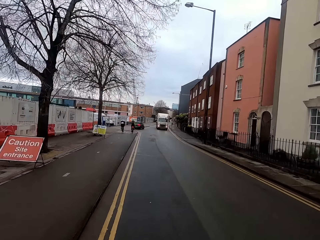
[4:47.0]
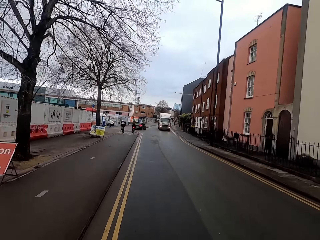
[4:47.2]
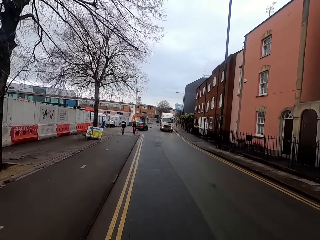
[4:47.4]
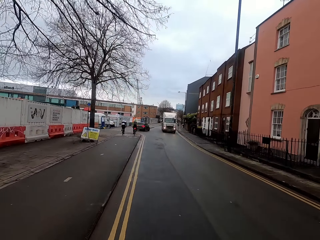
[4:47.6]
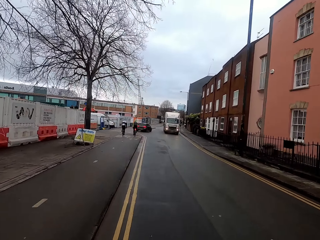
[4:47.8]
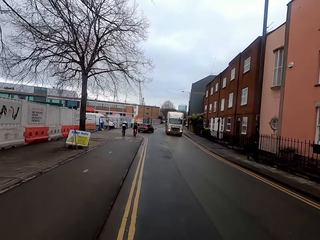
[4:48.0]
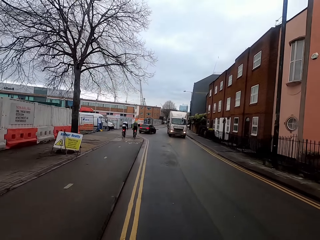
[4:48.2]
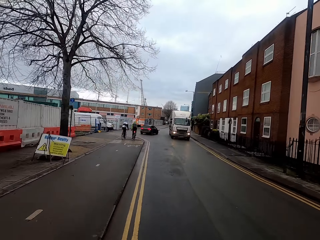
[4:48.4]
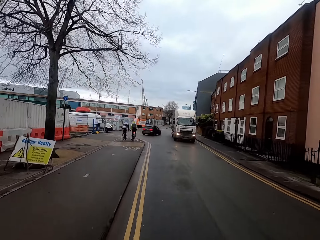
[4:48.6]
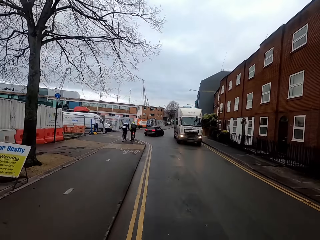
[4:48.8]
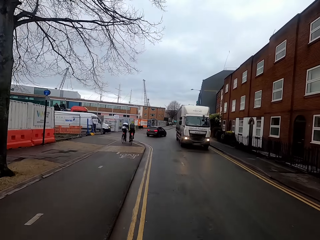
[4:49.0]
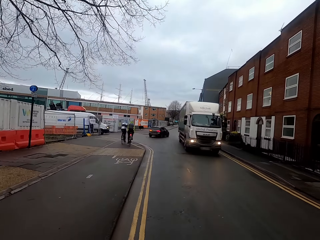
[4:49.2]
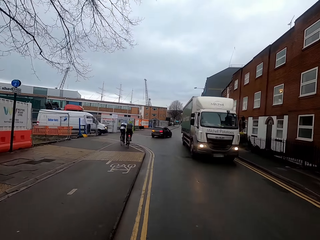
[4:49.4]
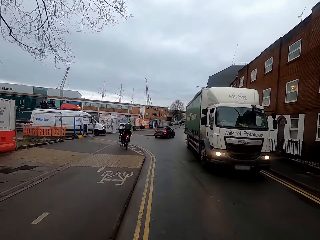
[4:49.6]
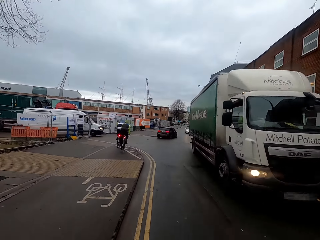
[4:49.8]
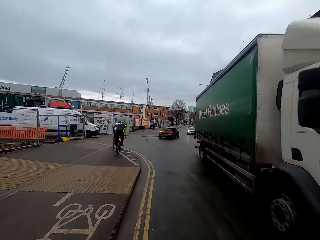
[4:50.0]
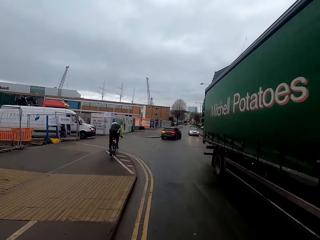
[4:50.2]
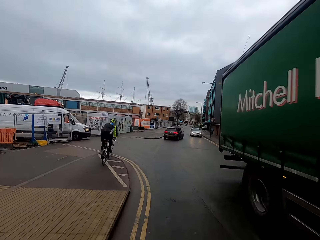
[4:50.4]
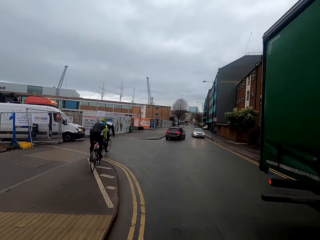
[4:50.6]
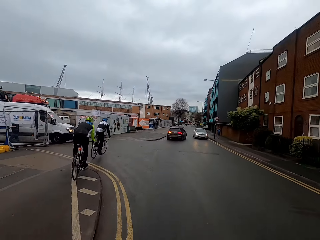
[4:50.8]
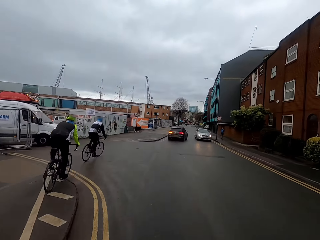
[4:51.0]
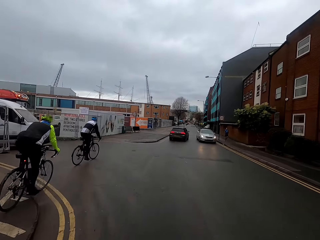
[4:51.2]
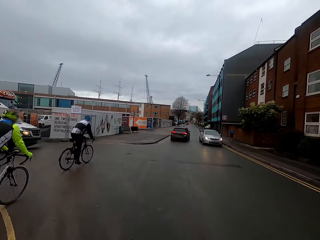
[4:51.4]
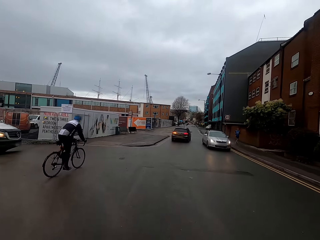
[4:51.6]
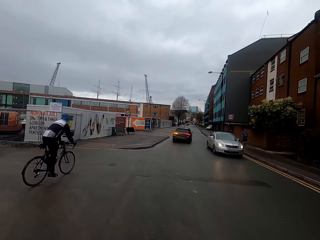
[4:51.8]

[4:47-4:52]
The camera wearer cycles past a man on a bicycle along the road.

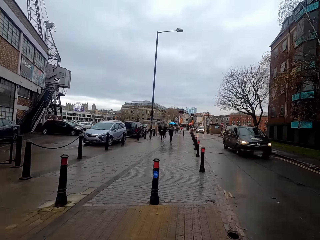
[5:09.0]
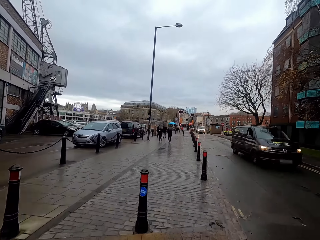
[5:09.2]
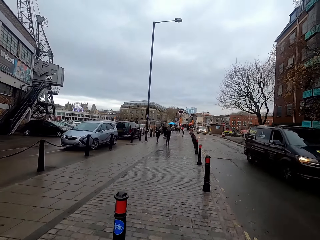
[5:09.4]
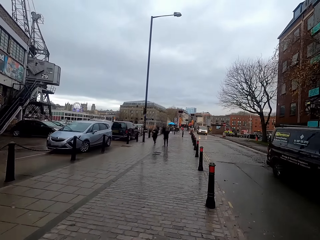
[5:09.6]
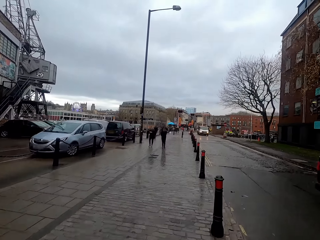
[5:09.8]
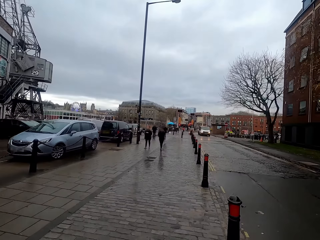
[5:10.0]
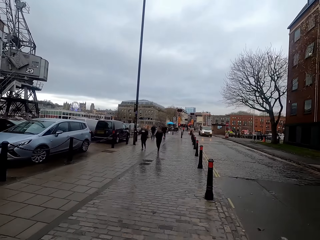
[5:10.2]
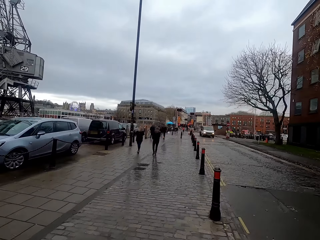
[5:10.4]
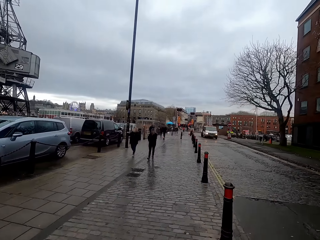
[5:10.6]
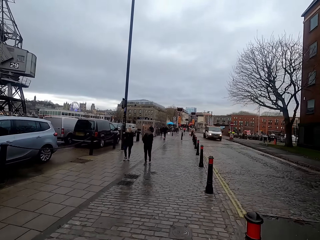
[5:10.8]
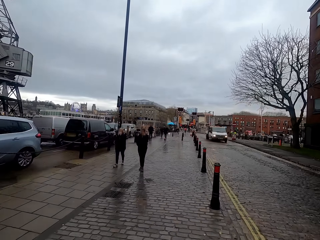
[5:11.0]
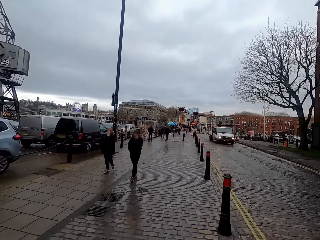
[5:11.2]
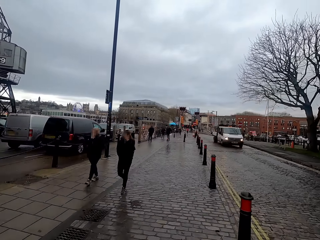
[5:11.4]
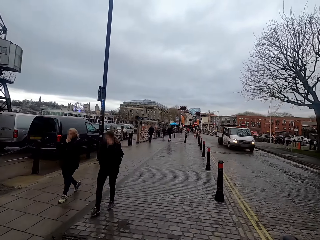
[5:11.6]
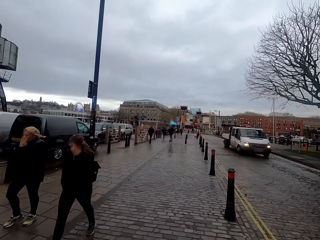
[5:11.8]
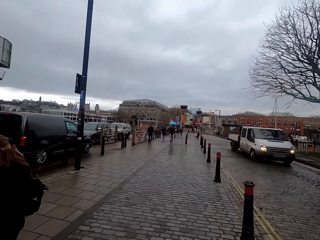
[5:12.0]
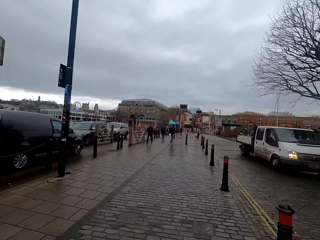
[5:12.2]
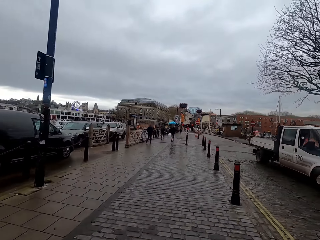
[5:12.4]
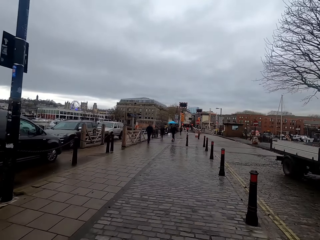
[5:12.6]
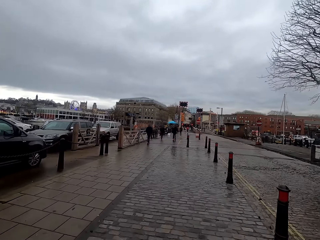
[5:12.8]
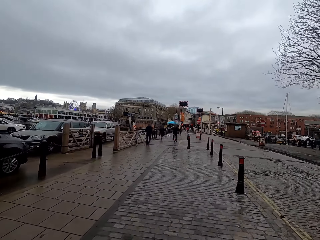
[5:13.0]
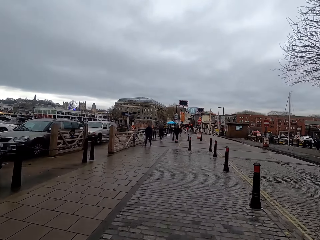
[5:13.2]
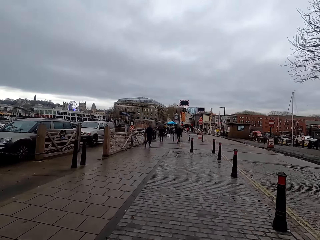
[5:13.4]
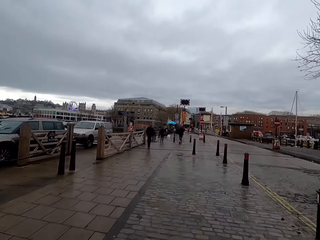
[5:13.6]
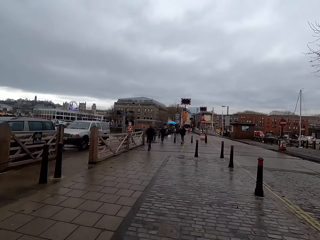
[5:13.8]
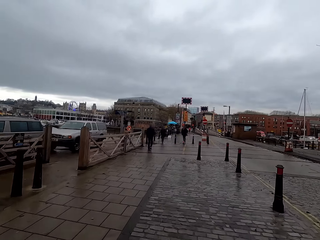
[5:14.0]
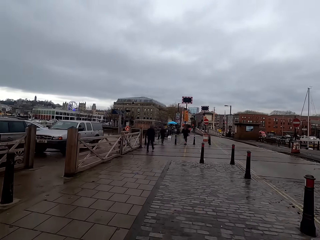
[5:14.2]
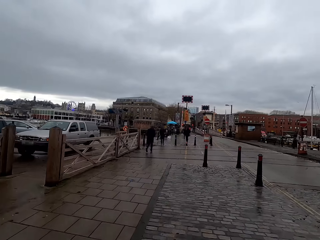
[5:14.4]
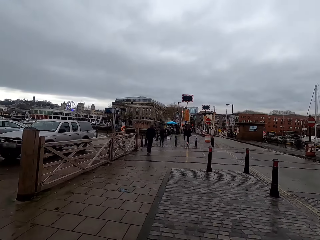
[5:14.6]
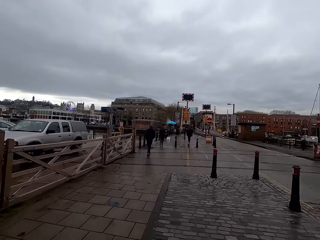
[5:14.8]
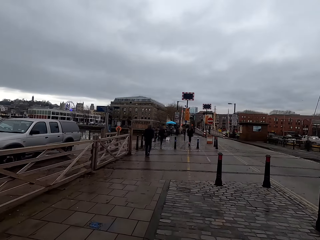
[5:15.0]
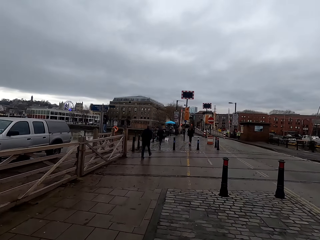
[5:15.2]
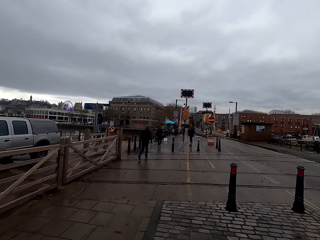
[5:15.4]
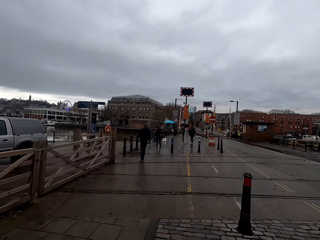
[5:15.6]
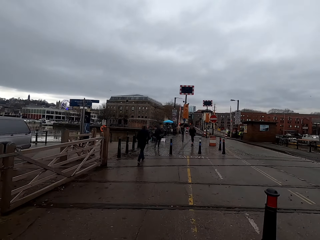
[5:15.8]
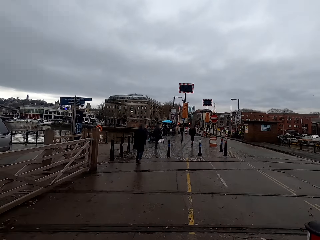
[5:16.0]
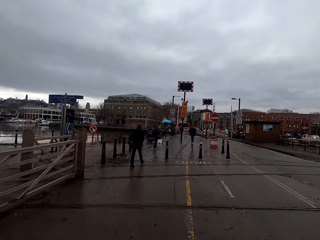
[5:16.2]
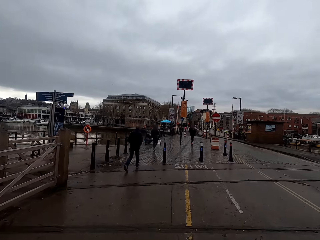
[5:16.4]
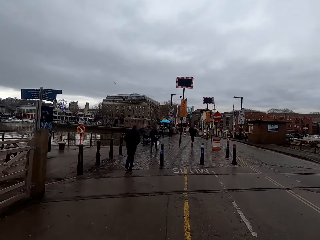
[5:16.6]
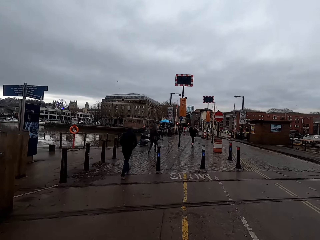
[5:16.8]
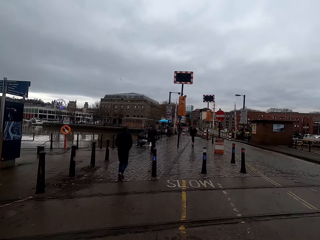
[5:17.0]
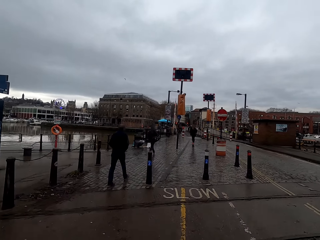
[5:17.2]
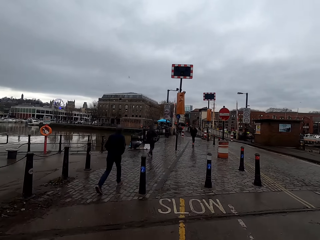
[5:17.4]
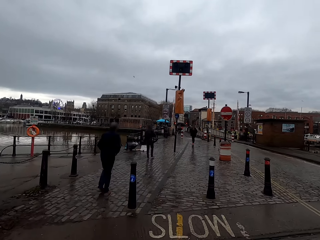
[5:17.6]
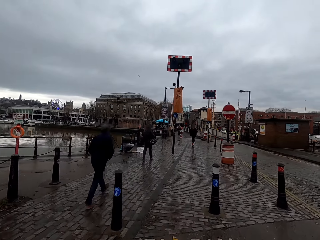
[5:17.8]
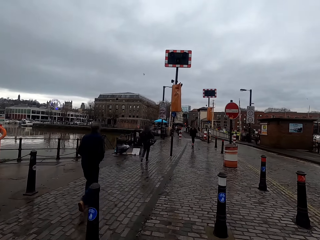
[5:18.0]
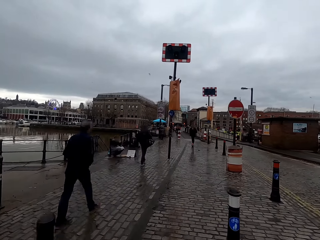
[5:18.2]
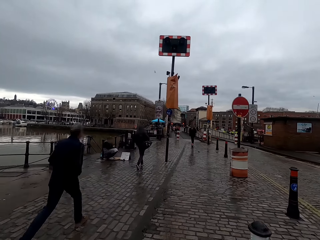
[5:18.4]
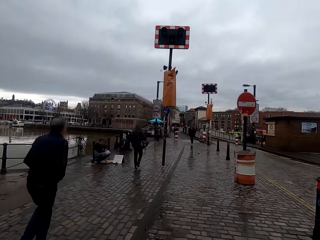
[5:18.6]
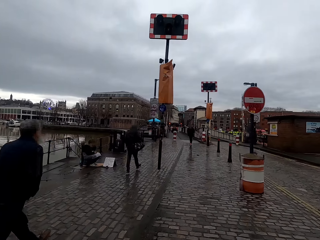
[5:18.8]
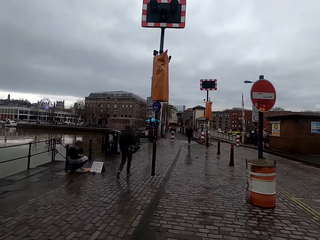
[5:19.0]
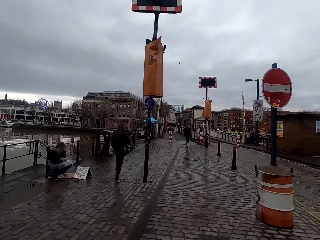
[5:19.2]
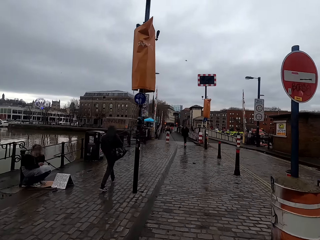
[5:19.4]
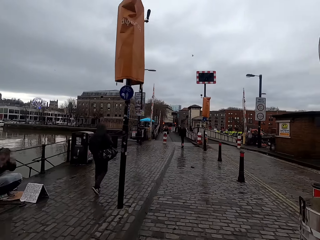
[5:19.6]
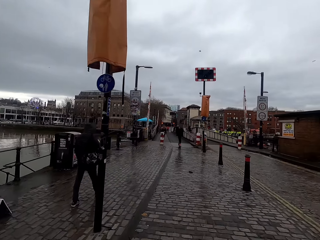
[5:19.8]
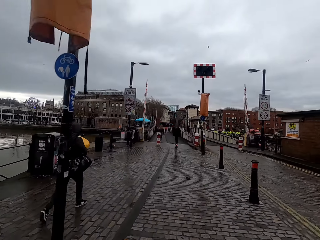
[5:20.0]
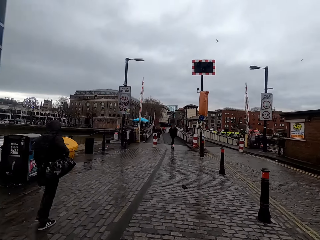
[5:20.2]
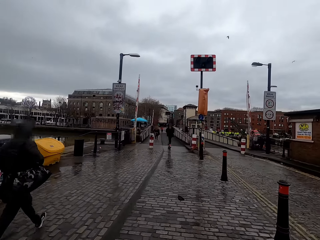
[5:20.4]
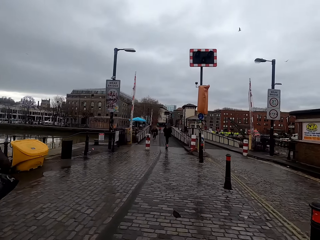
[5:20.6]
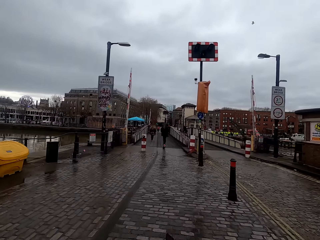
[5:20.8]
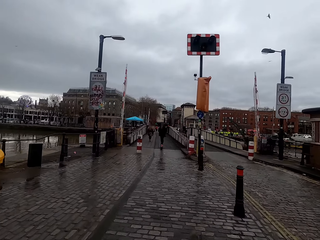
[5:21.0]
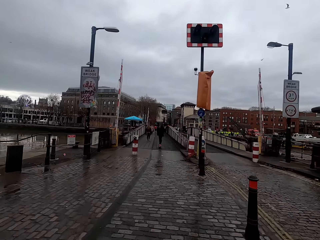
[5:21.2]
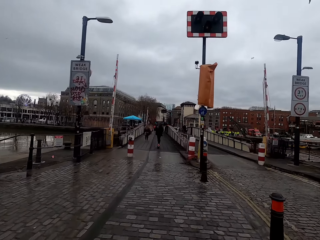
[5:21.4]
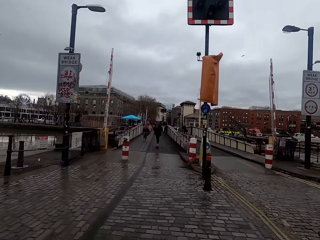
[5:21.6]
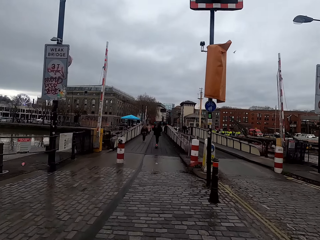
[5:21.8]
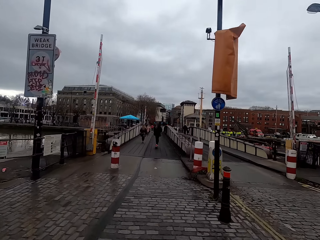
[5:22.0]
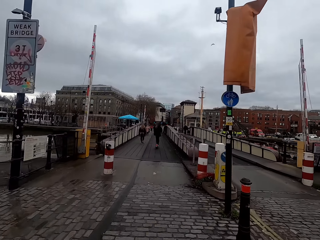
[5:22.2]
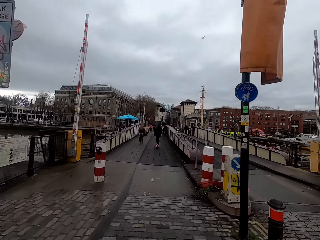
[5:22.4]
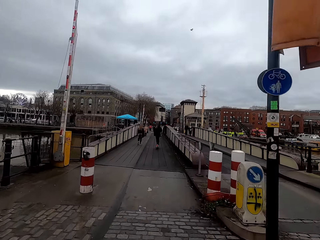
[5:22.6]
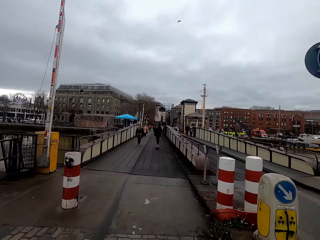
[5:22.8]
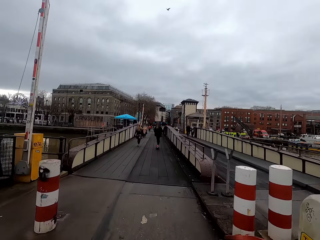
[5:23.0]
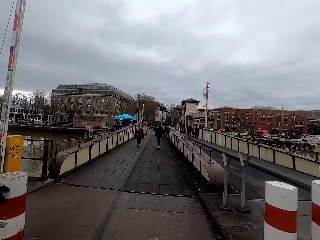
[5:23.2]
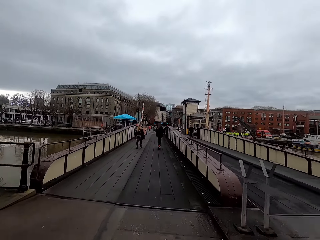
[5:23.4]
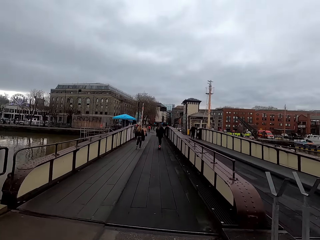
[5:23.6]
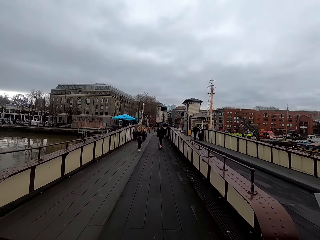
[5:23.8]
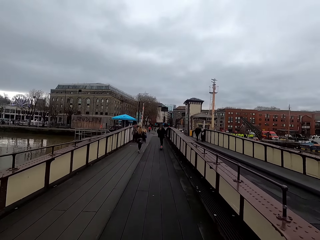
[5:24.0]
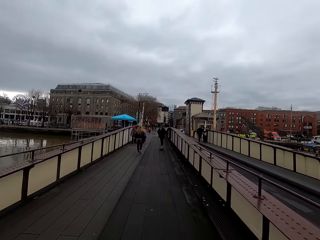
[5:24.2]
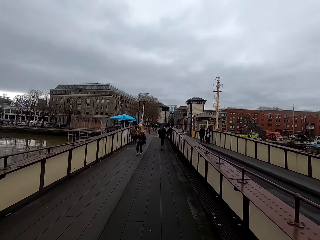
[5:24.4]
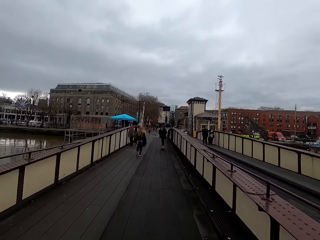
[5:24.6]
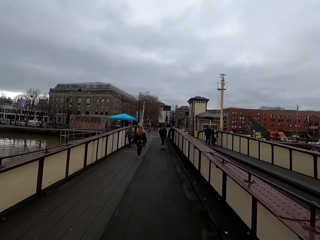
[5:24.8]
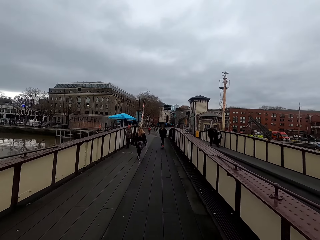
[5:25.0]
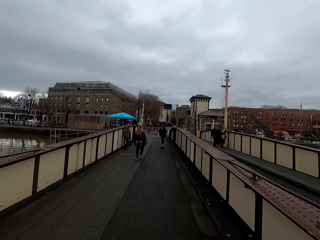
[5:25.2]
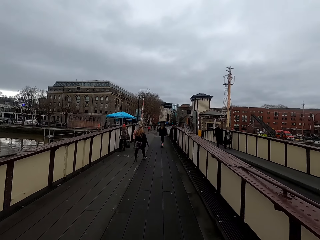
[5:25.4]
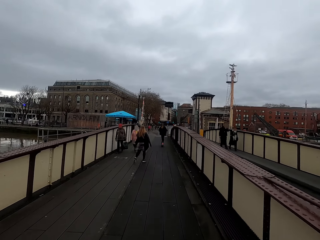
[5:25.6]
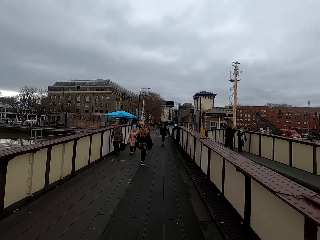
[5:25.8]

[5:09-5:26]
The camera wearer joins the footpath. They cycle past a woman along the road. They cycle past another woman along the road. They cycle past a man along the road. They cycle past another man along the road.
